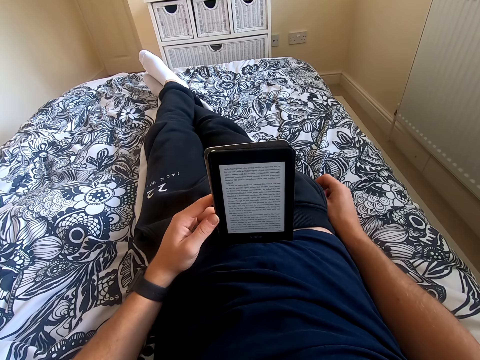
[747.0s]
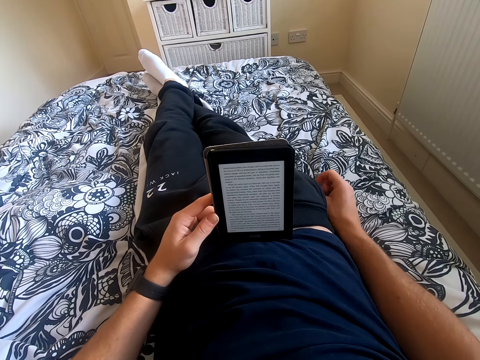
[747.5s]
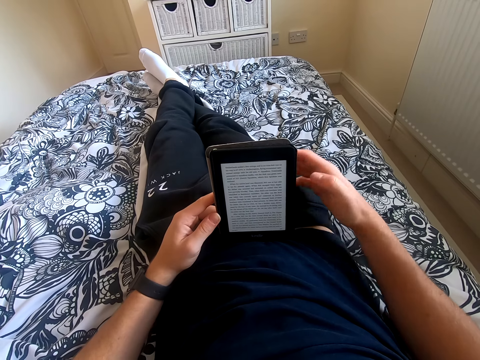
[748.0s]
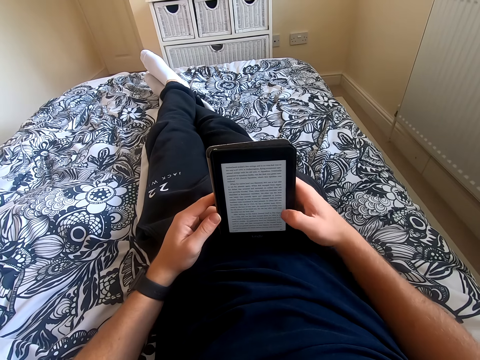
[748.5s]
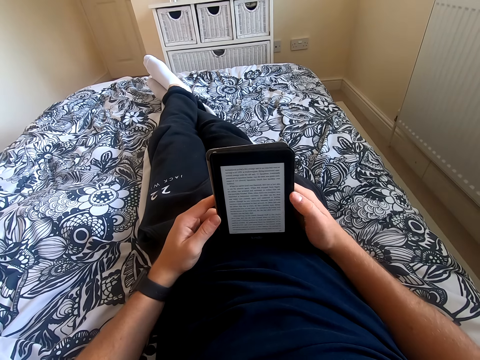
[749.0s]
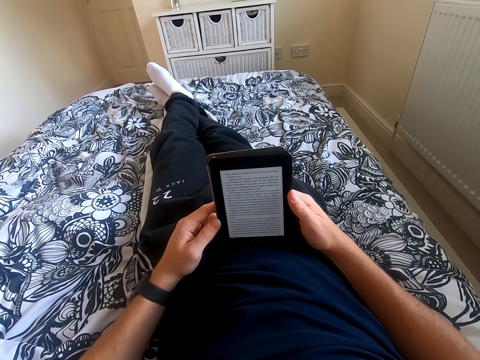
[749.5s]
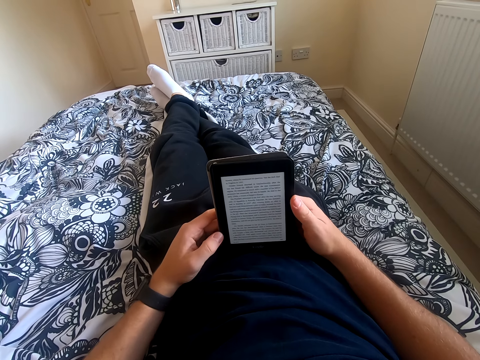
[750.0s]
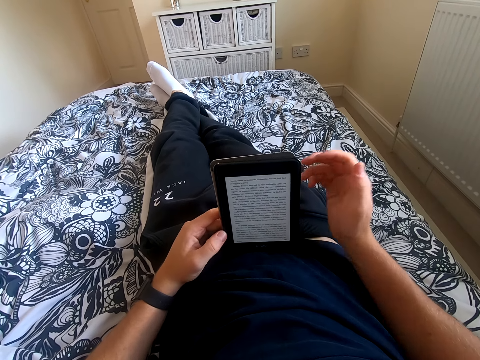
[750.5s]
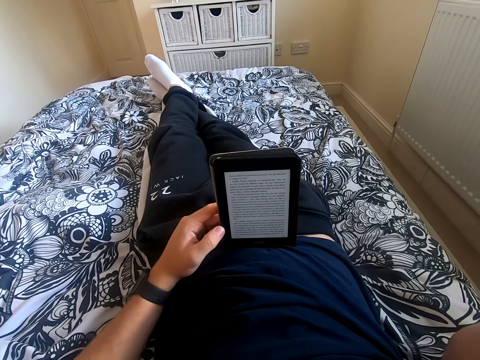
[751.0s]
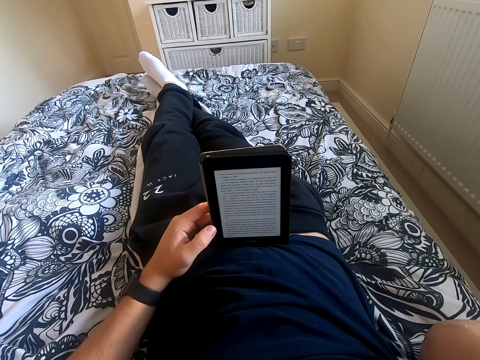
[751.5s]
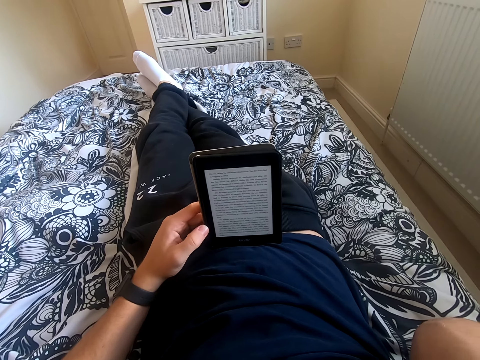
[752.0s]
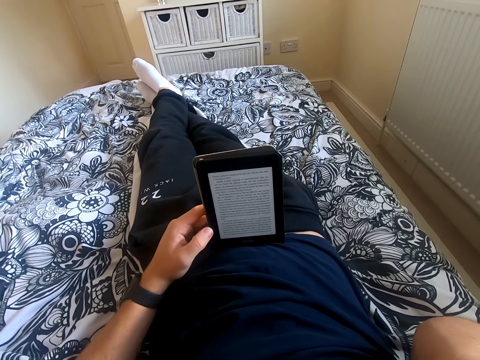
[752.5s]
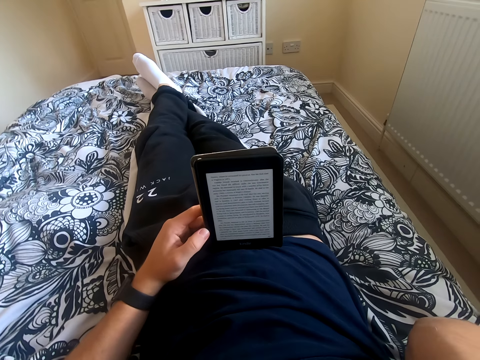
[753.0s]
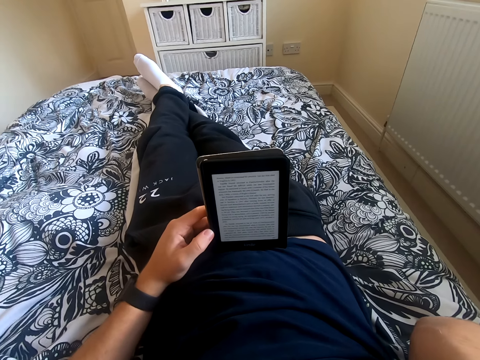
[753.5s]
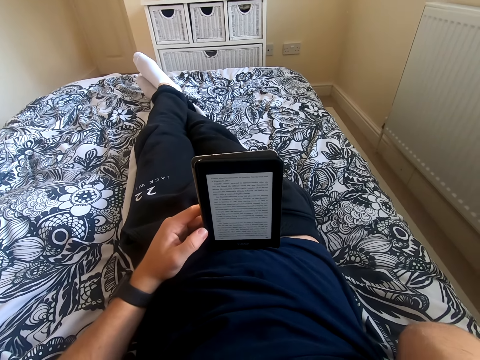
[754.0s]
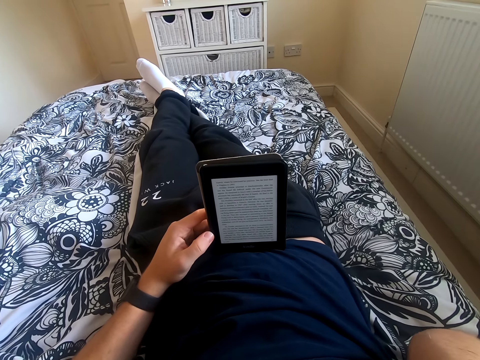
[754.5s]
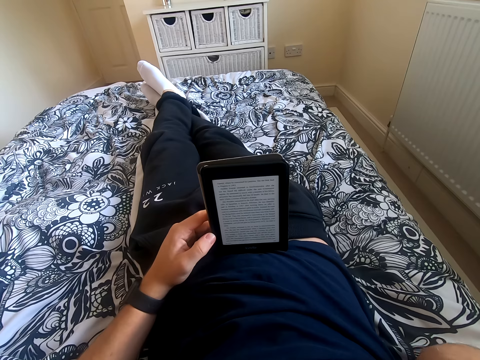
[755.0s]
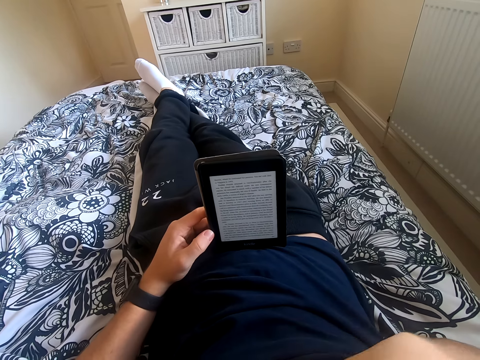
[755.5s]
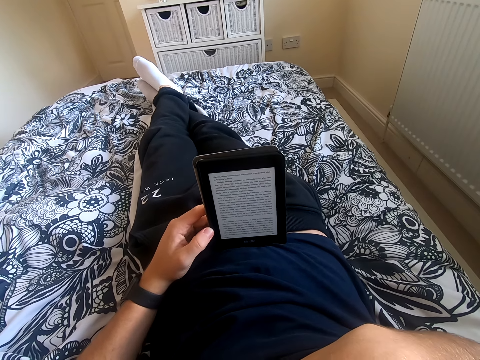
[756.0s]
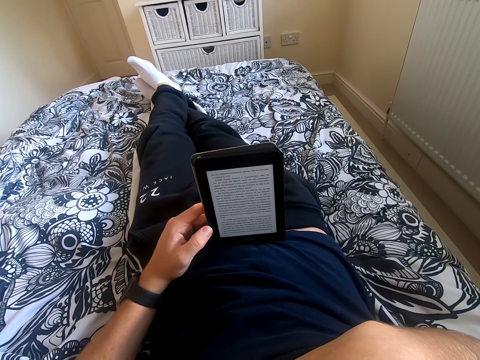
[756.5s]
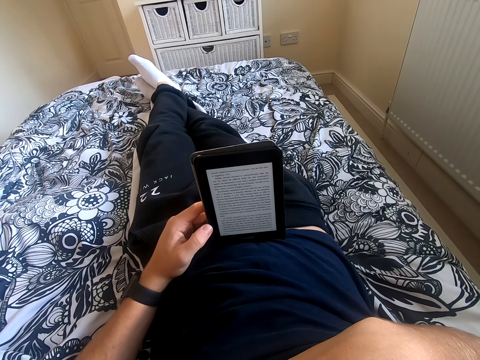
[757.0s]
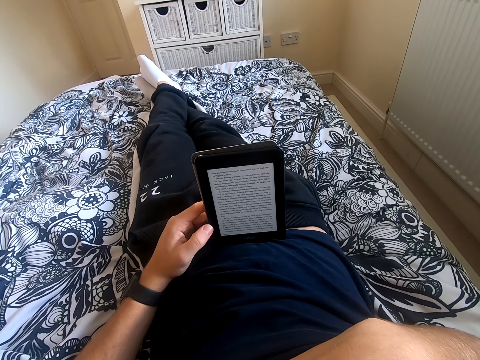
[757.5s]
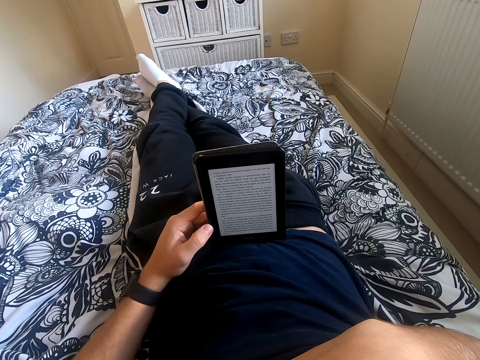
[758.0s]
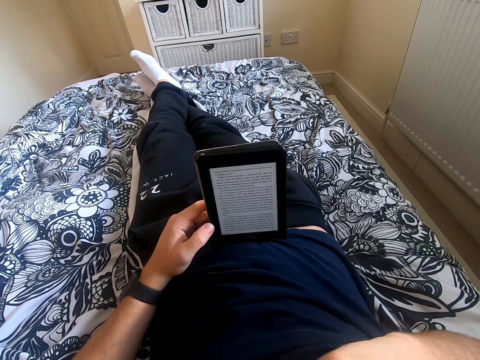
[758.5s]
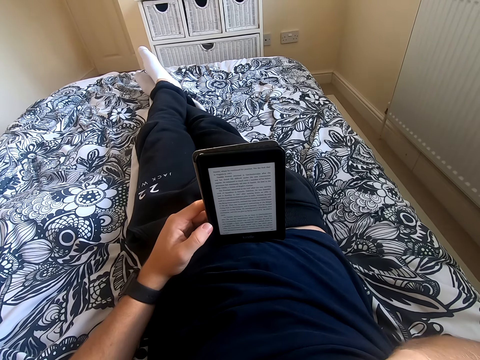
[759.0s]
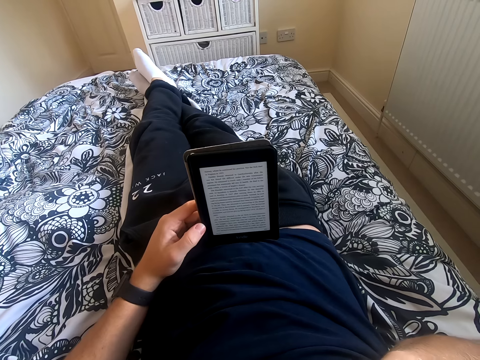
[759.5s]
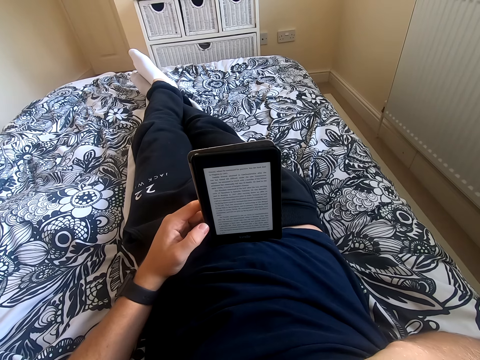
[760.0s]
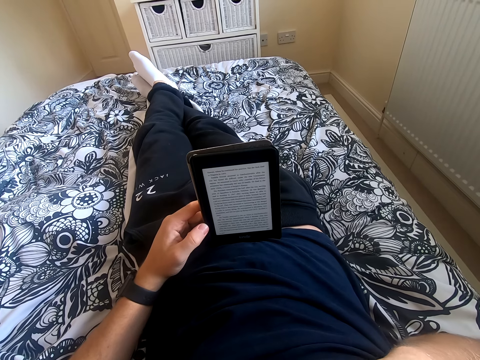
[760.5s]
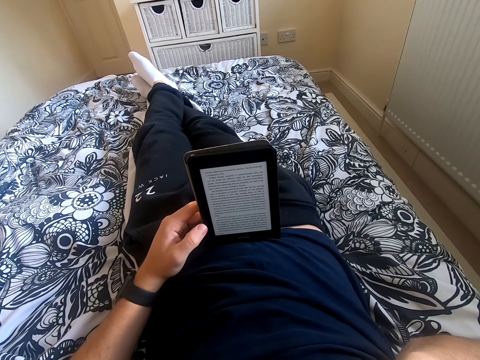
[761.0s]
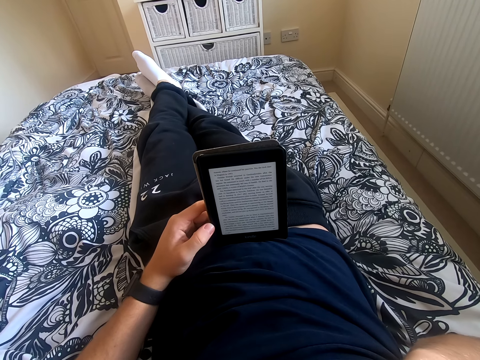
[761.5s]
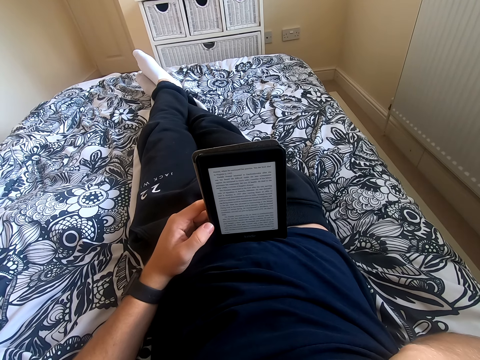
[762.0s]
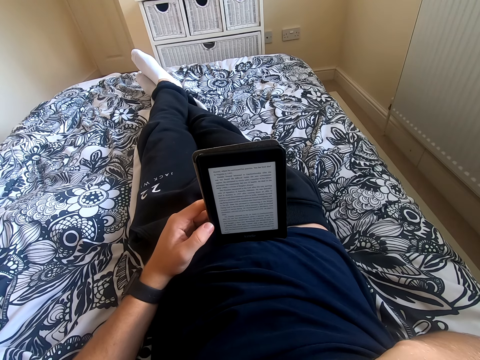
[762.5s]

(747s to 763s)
The camera wearer holds the tablet with his right hand. He scrolls through the tablet. He lifts his right hand and touches something. He reads on the tablet. He fixes the camera. He places his right hand on the chest. He reads the book on the tablet.

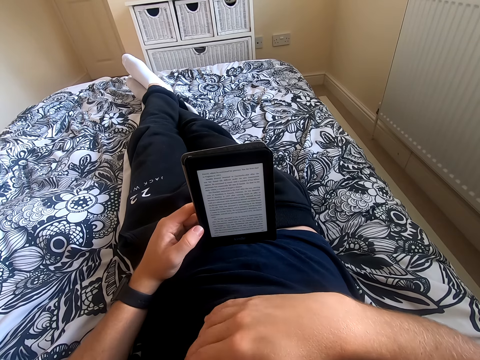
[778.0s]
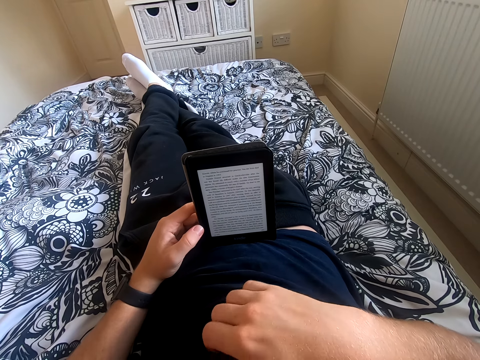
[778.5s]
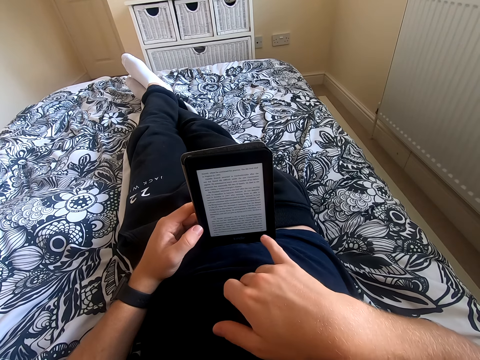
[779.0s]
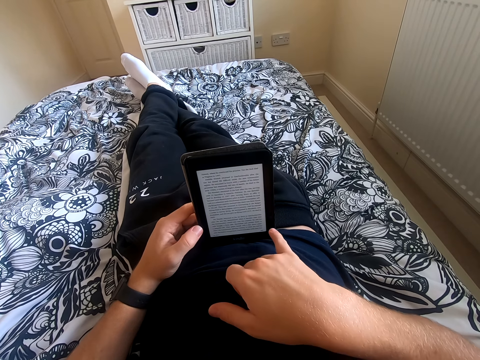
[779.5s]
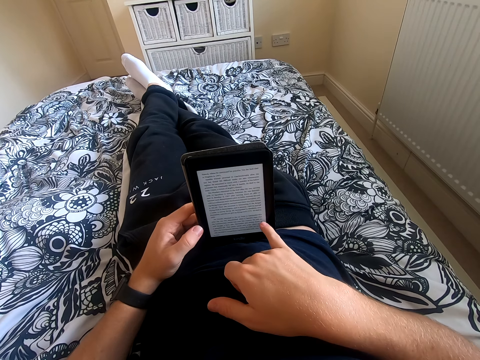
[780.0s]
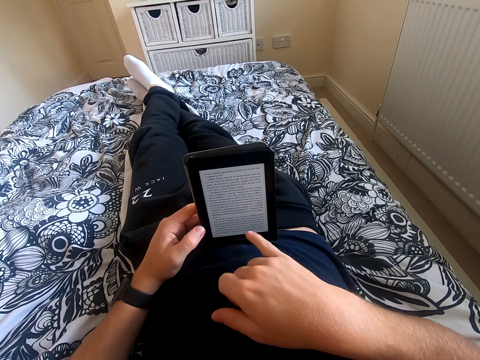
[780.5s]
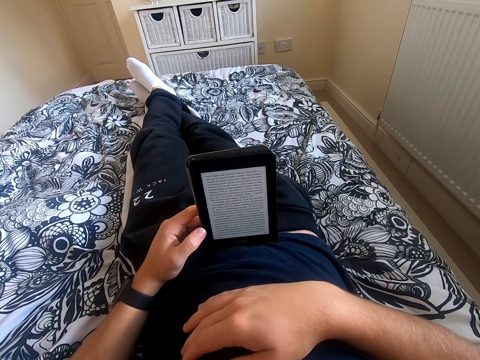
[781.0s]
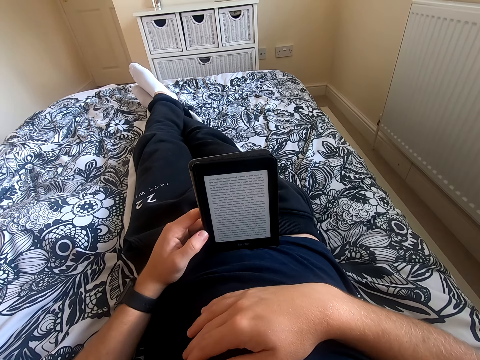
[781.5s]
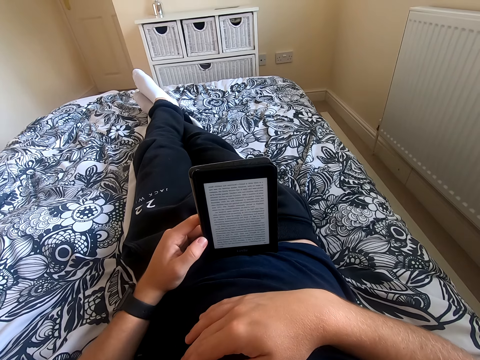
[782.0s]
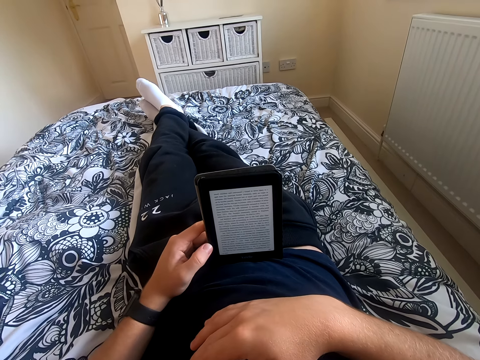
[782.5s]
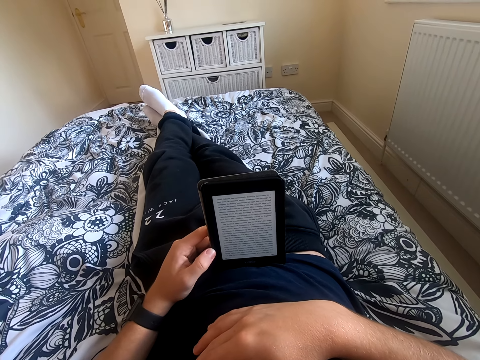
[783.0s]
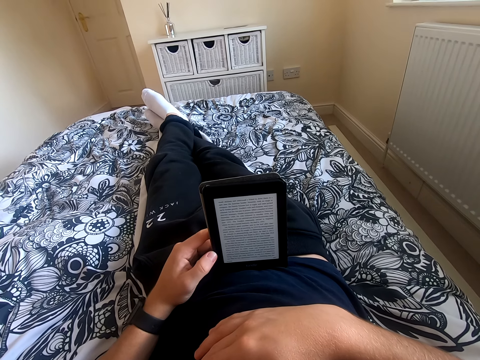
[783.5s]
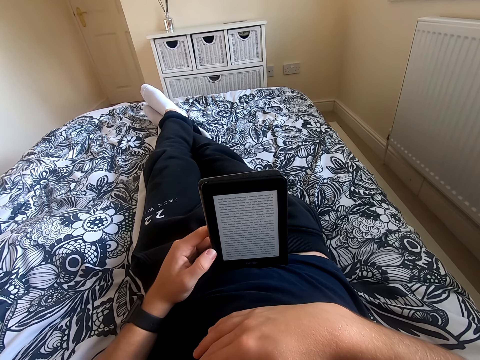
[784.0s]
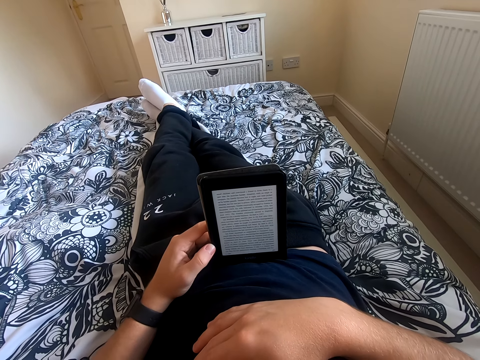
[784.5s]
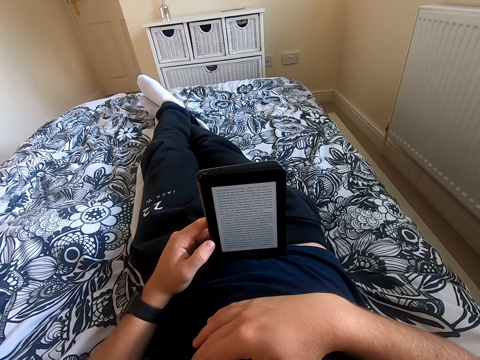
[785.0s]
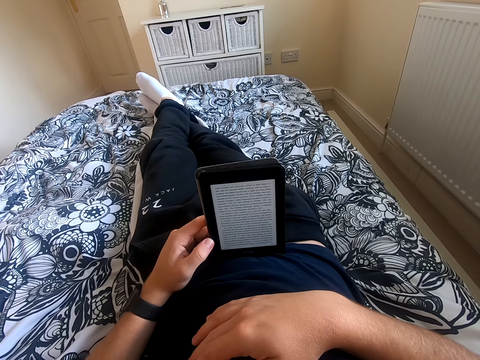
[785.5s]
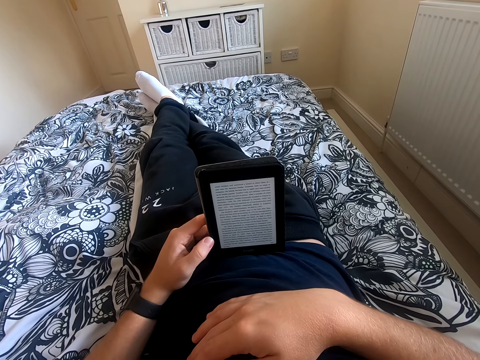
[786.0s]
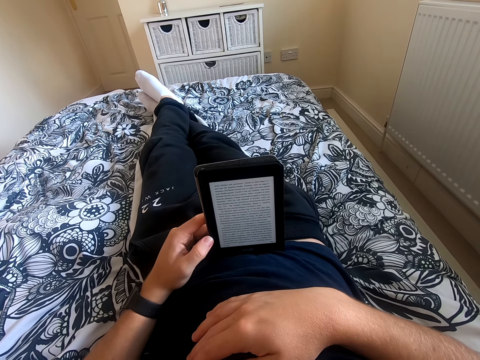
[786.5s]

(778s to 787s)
The camera wearer scrolls through the tablet. He places his right hand on the chest. He reads the book on the tablet.

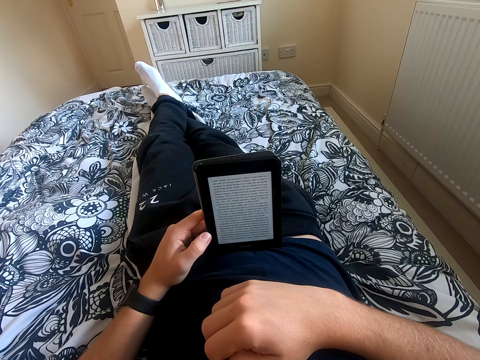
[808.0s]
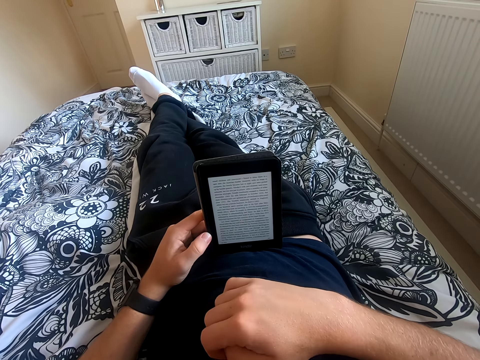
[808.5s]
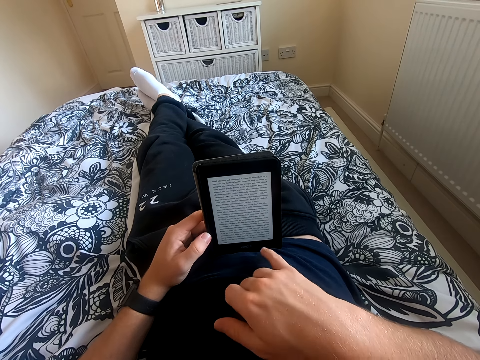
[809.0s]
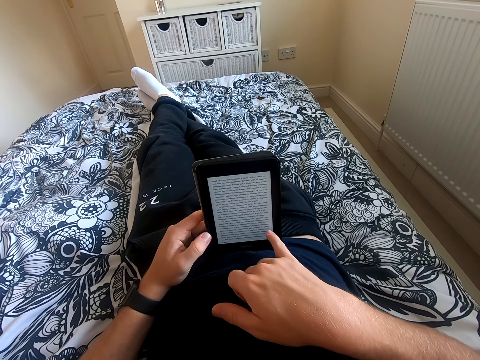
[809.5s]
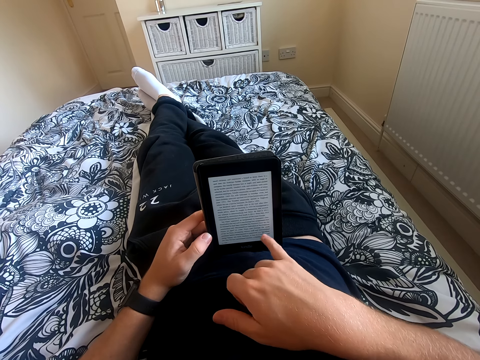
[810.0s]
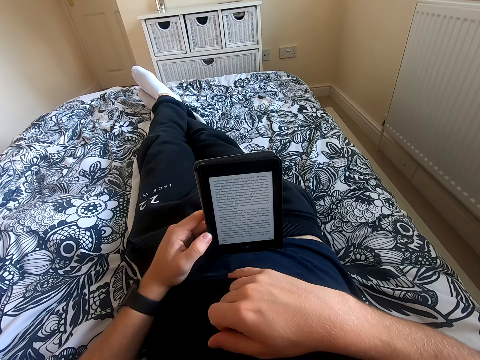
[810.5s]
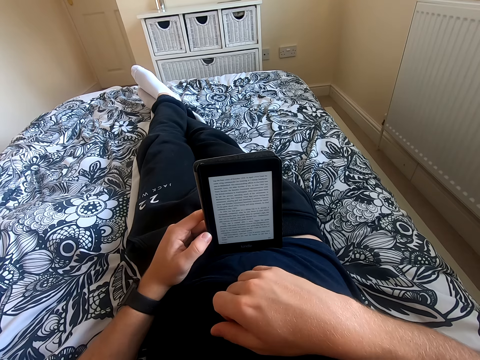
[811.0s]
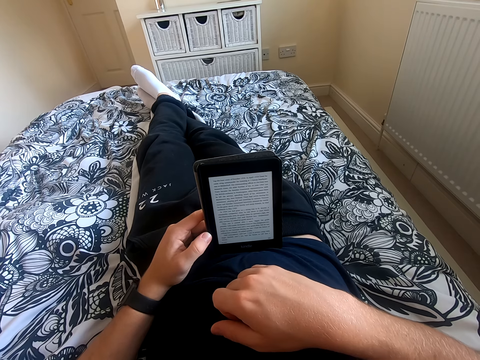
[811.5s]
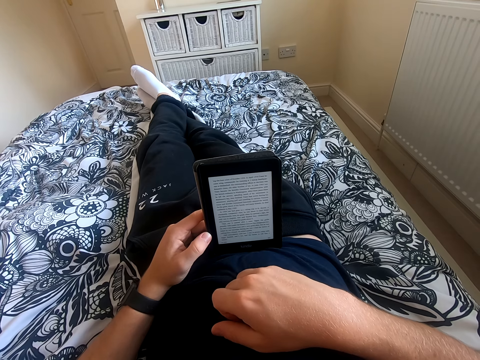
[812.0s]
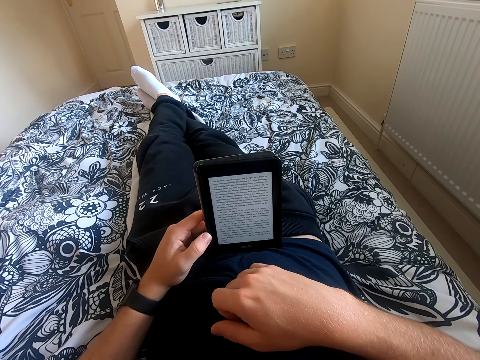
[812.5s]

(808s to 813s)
The camera wearer touches the tablet. He scrolls through the tablet. He reads the book on the tablet. He scratches his belly.
